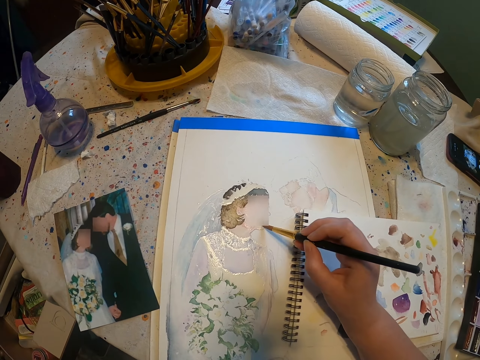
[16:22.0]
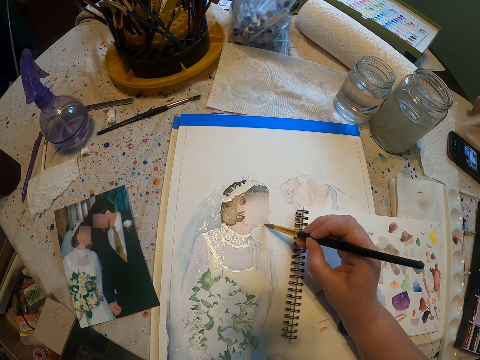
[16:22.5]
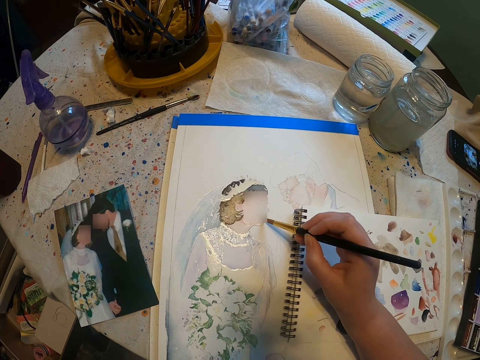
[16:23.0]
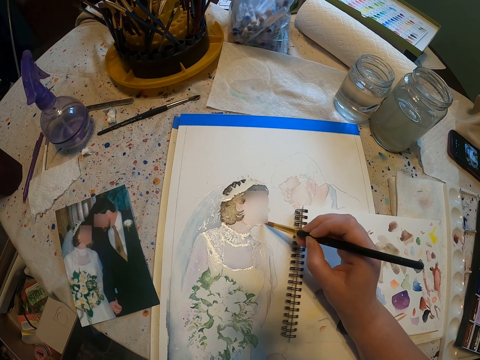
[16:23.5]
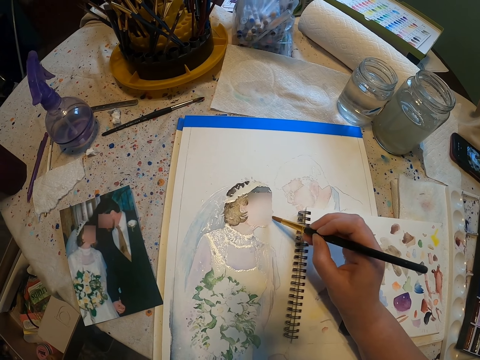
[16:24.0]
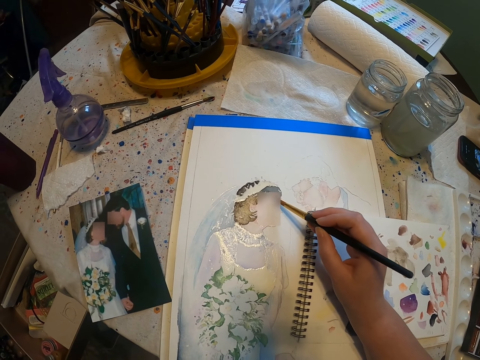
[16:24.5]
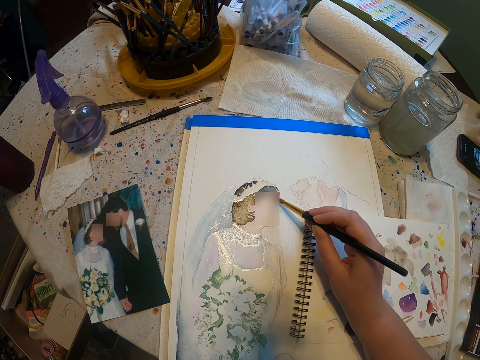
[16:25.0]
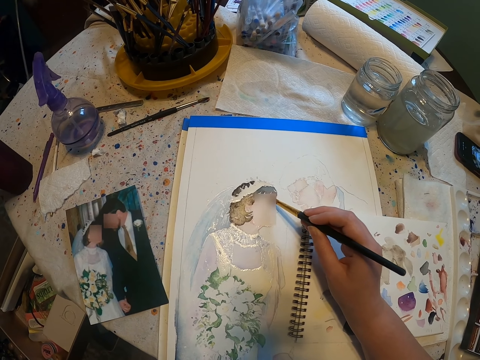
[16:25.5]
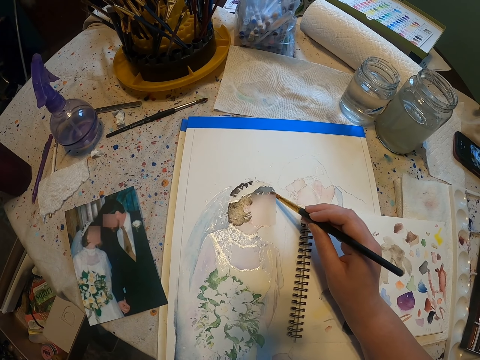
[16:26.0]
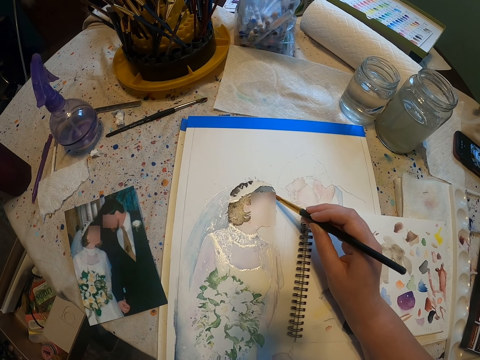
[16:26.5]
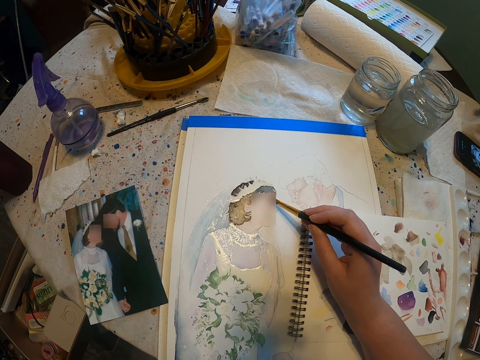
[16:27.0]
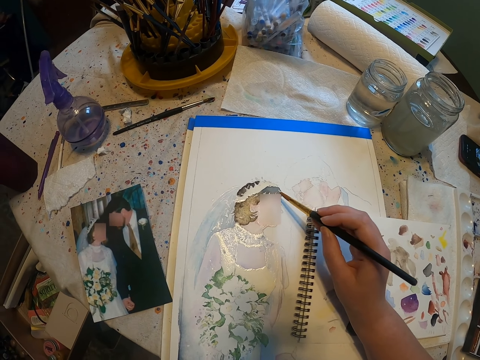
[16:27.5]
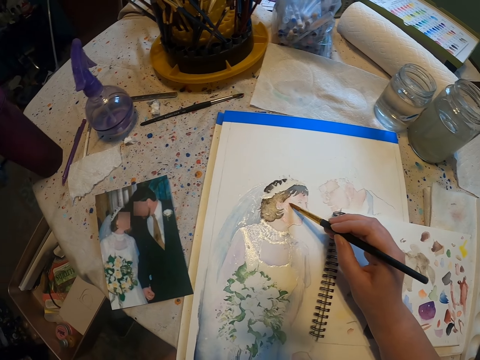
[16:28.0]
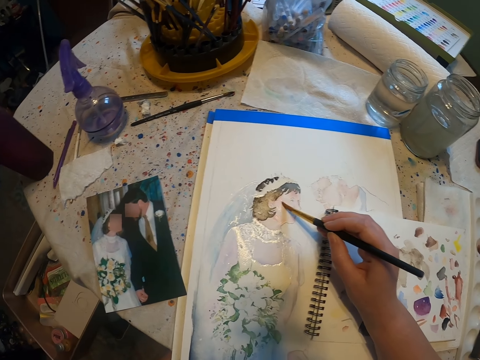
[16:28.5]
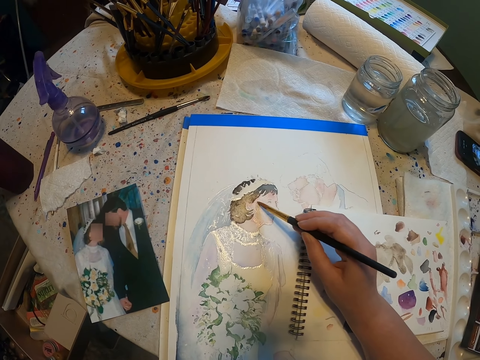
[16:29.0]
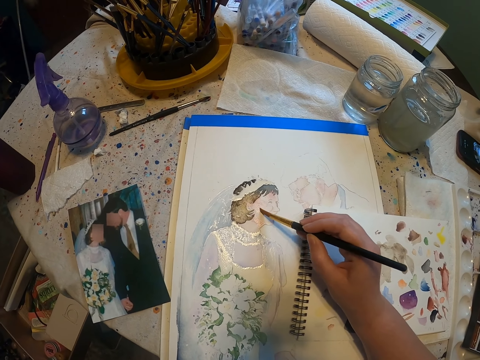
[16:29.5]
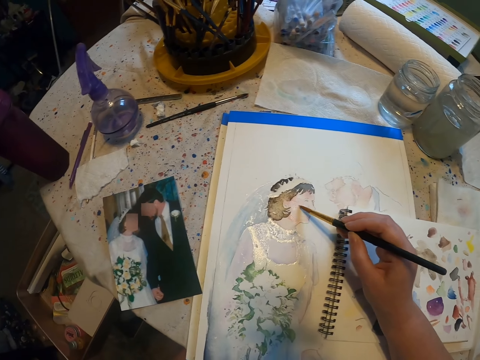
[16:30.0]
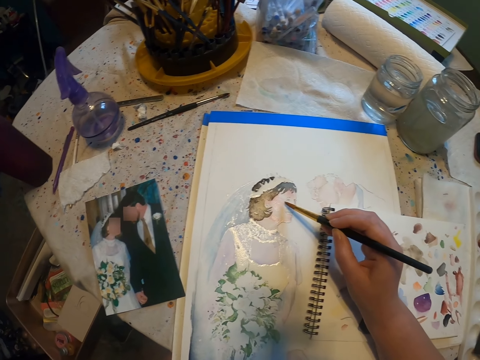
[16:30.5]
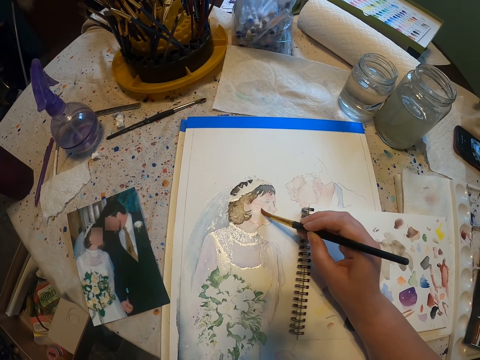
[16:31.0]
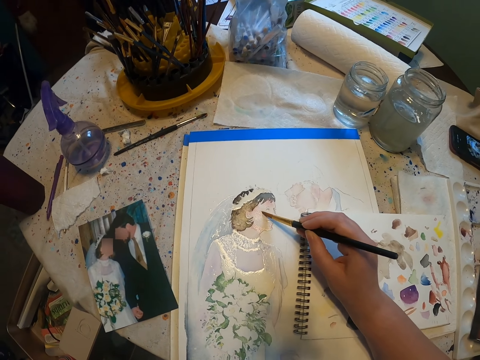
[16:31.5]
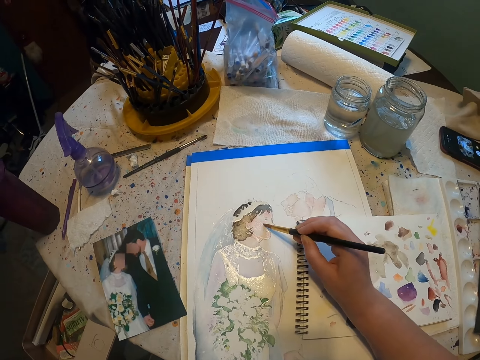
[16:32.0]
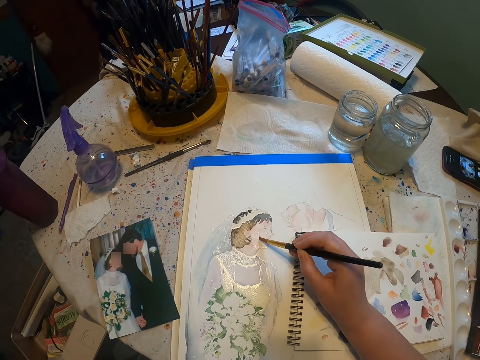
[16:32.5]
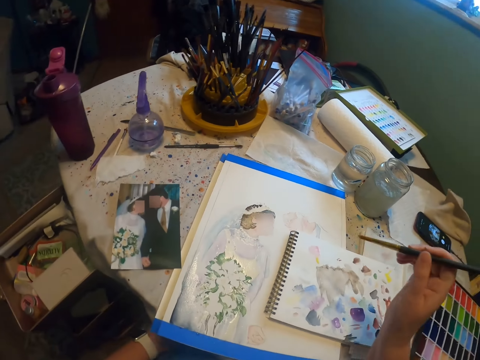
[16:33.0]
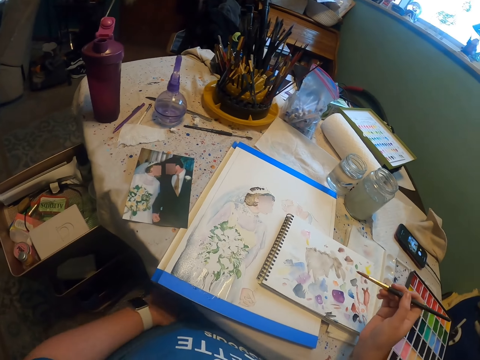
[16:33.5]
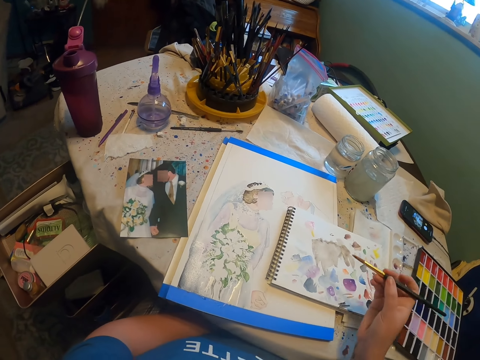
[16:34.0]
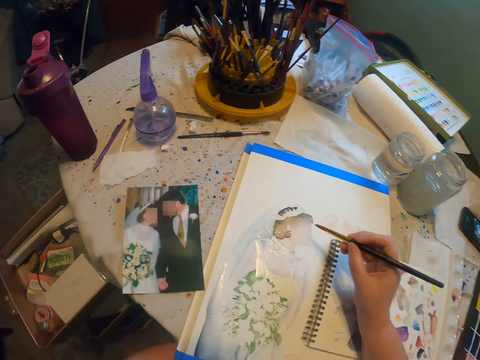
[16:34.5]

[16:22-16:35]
The camera wearer paints the sketch on the paint paper with the brush.

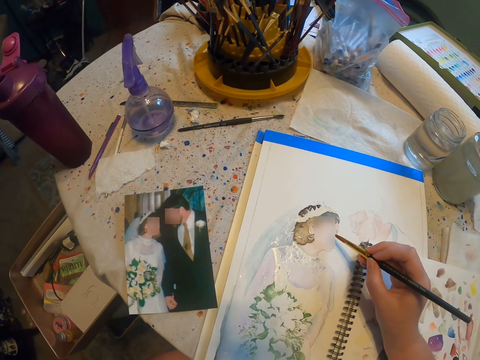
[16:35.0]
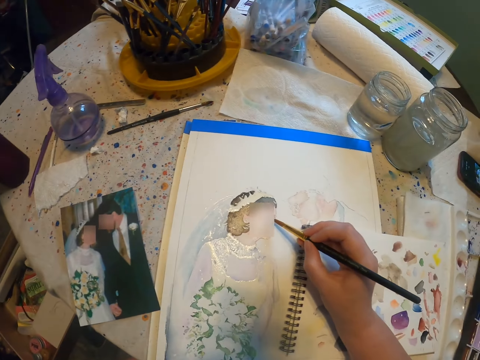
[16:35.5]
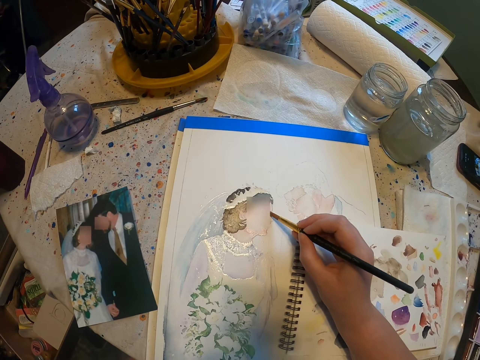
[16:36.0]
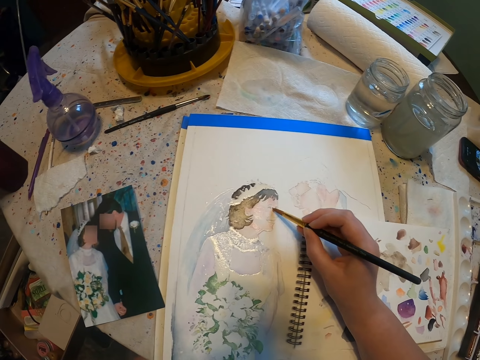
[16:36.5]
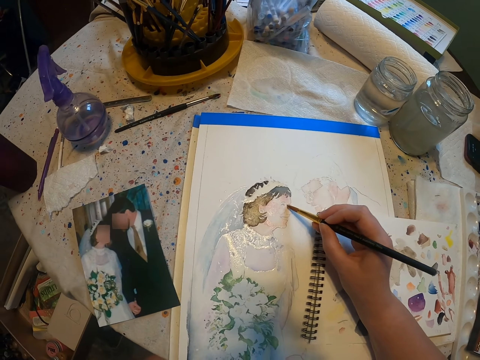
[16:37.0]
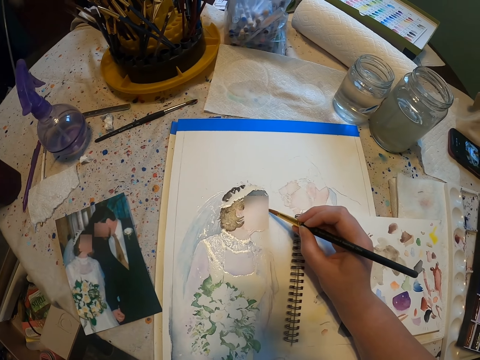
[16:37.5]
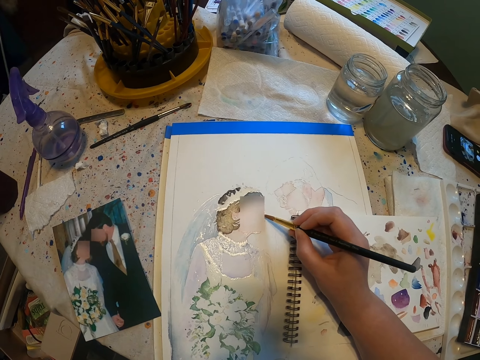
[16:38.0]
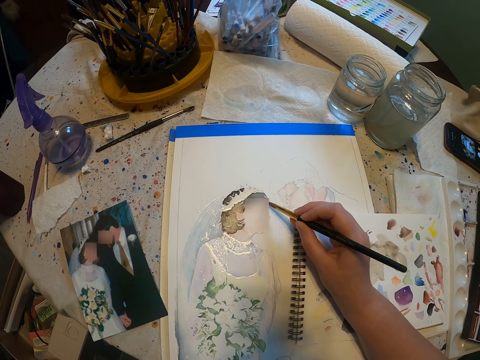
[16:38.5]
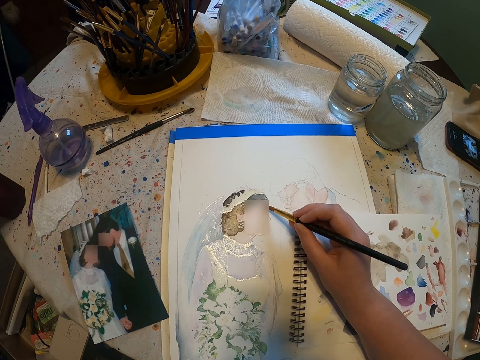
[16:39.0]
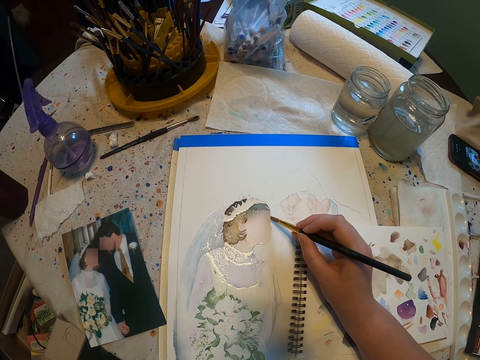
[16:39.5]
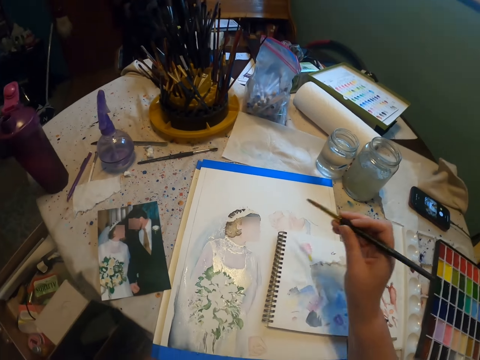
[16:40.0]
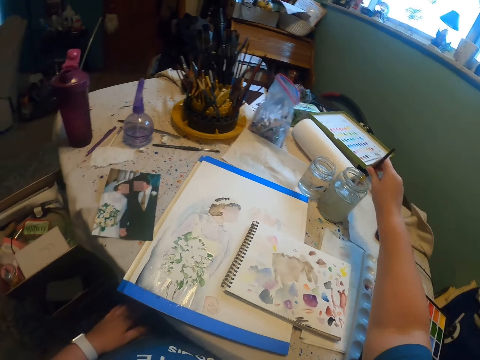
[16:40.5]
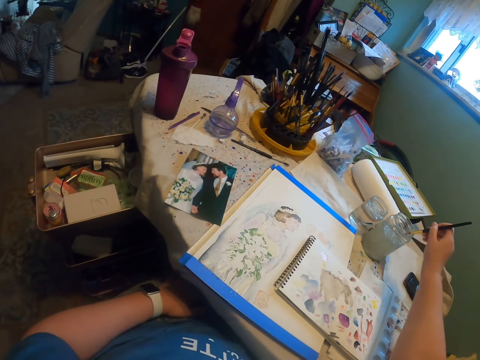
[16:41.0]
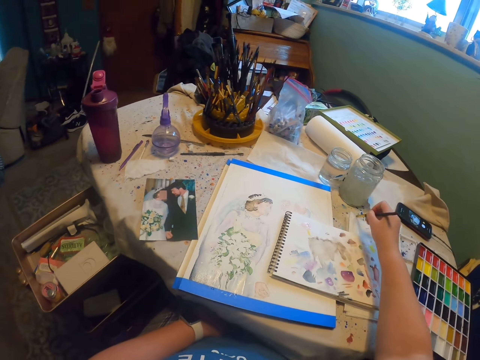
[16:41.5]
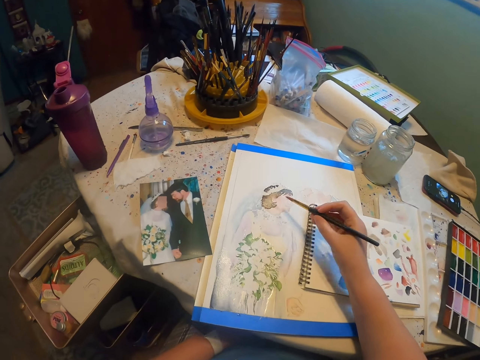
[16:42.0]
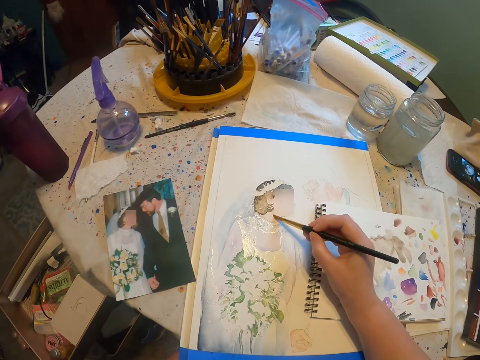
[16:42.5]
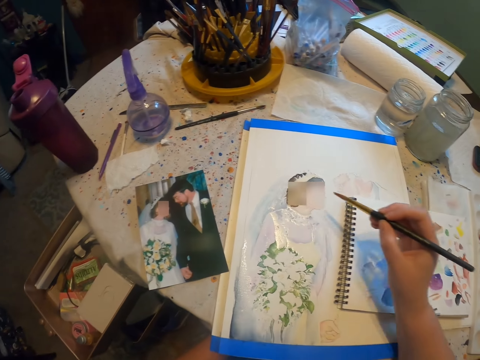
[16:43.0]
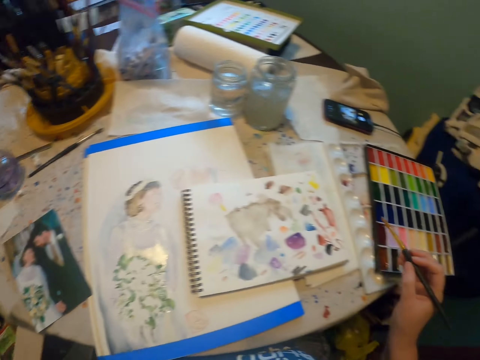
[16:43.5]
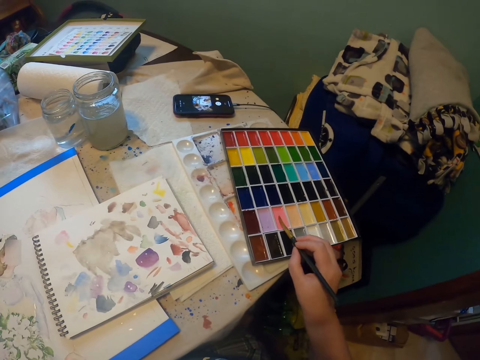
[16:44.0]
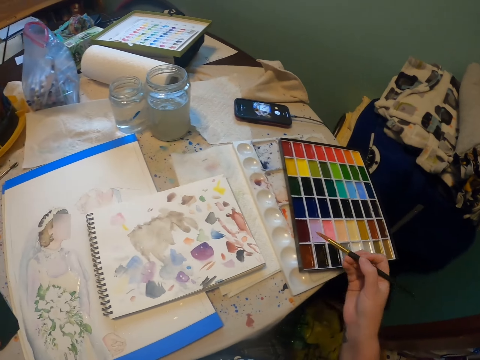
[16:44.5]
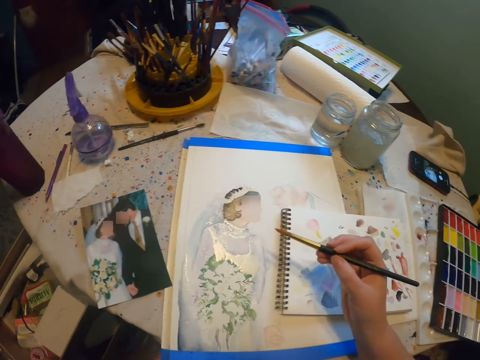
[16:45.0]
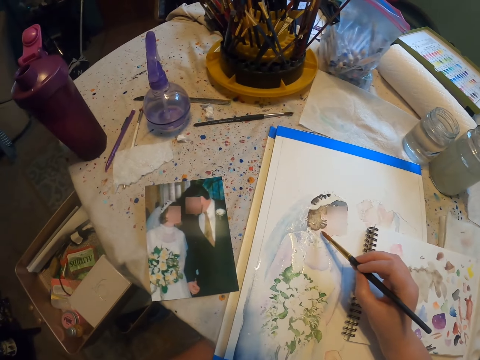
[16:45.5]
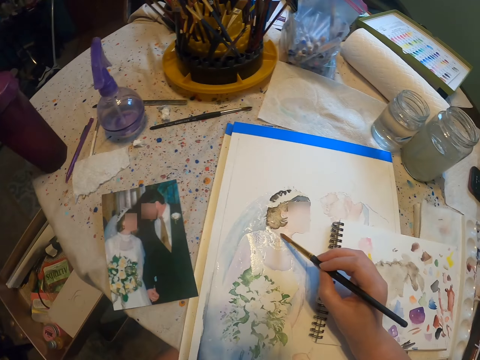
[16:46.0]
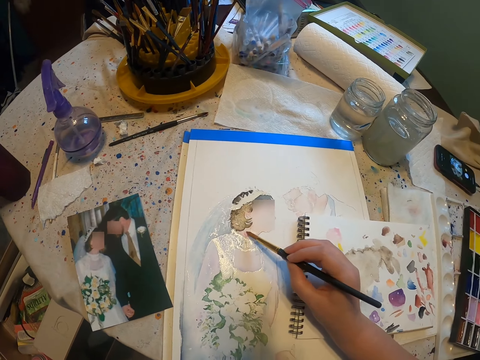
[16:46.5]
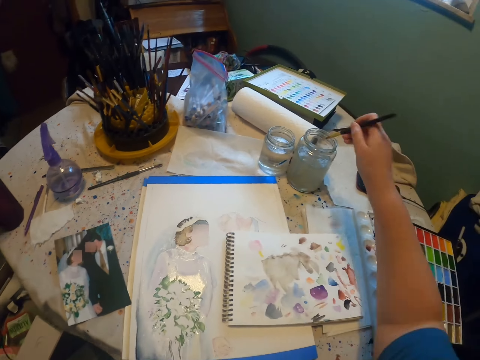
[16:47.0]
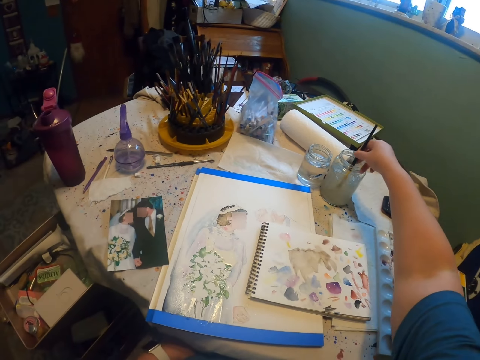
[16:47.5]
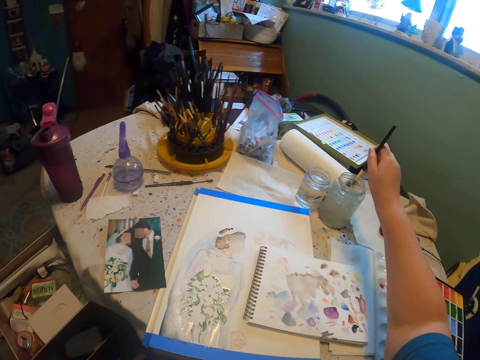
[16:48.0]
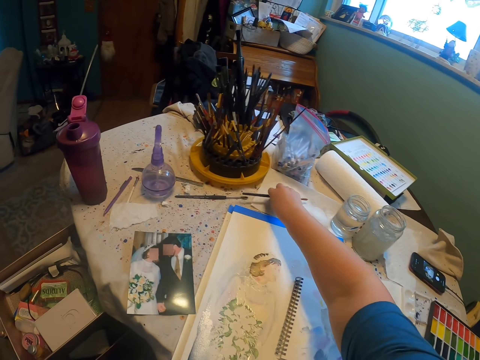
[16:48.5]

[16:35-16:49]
The camera wearer dips the brush in a water color in the container, and reduces the paint from the brush. They paint on the paint paper. They dip the brush in the paint. They paint the sketch on the paint paper with the brush. They dip the brush in the water color.
